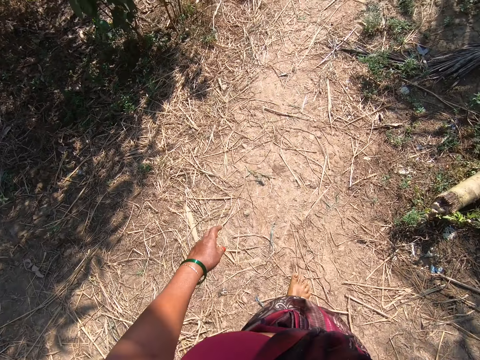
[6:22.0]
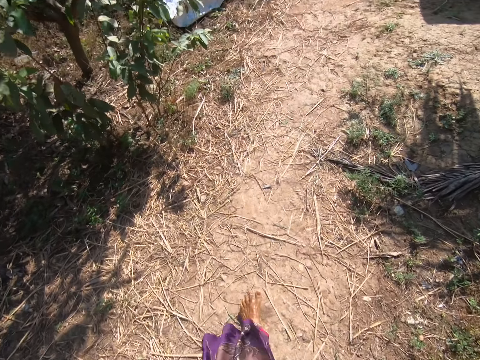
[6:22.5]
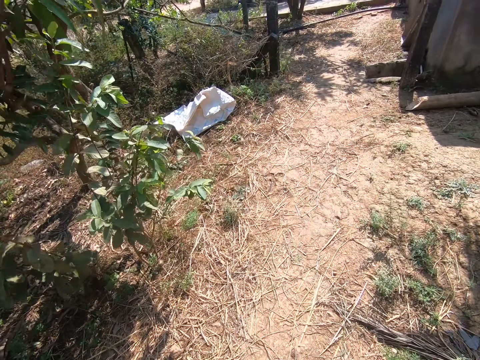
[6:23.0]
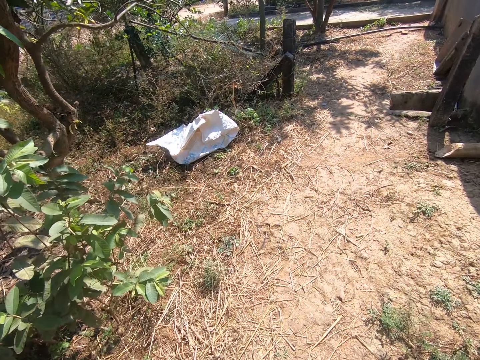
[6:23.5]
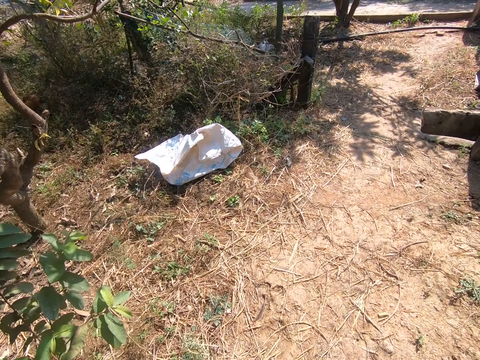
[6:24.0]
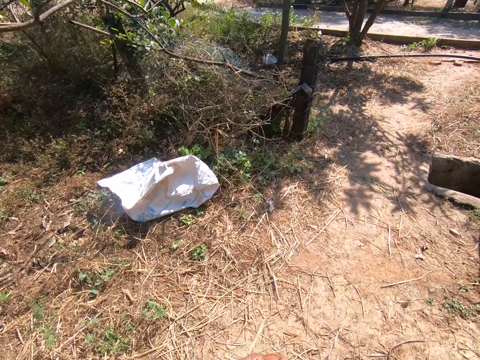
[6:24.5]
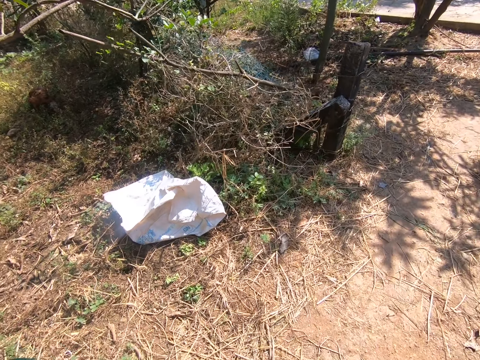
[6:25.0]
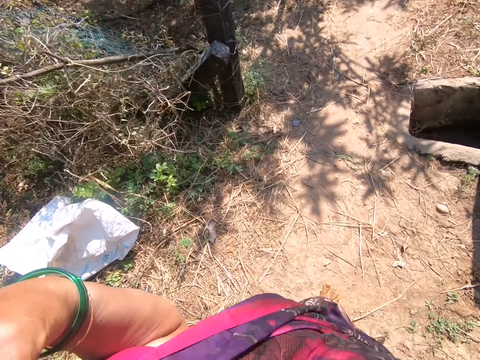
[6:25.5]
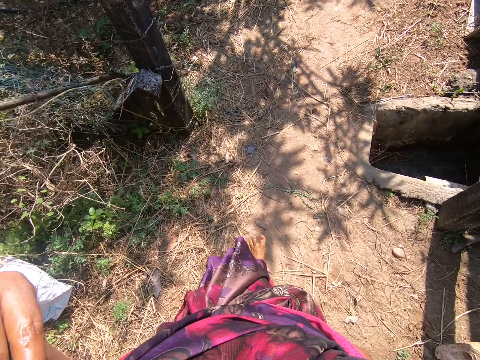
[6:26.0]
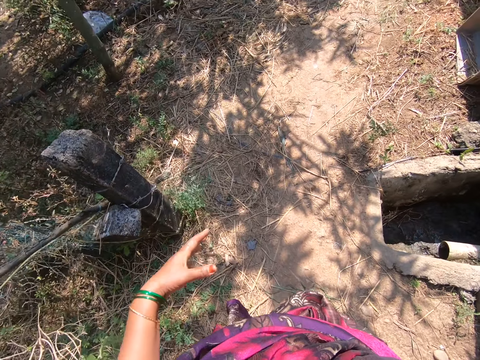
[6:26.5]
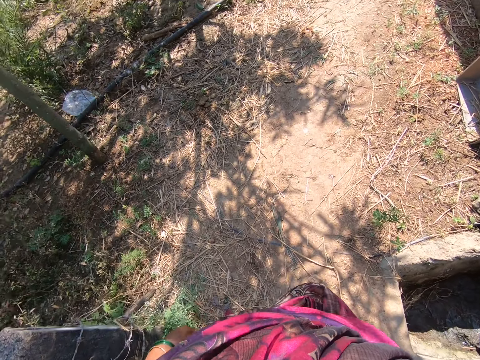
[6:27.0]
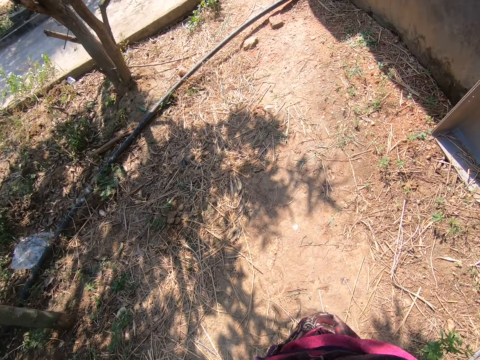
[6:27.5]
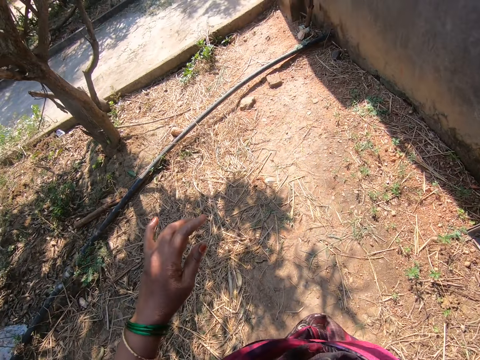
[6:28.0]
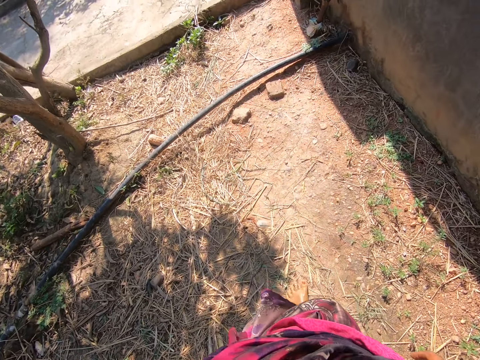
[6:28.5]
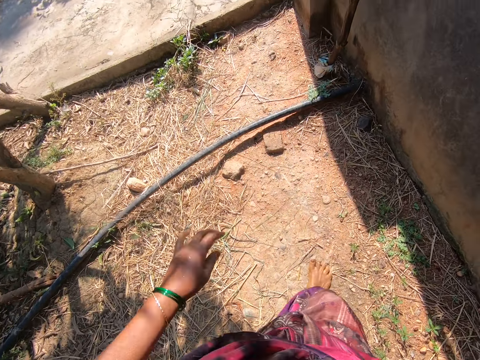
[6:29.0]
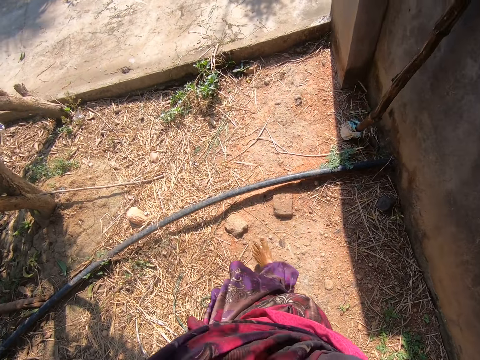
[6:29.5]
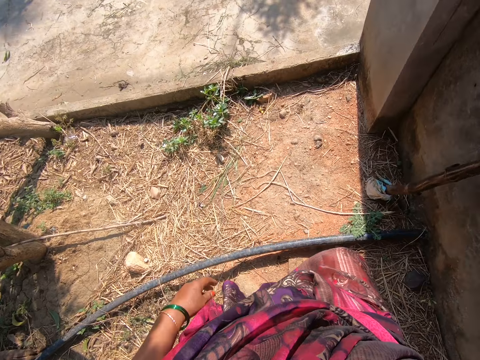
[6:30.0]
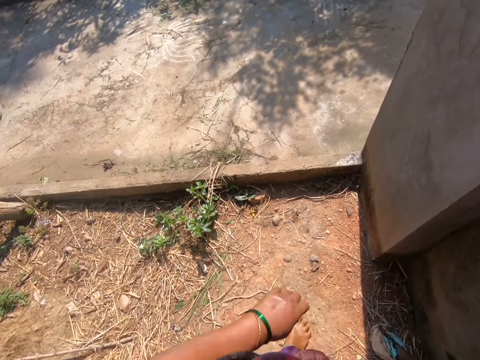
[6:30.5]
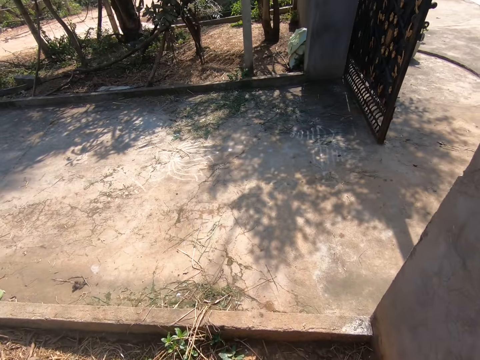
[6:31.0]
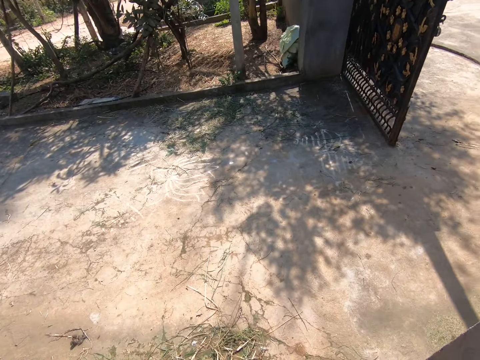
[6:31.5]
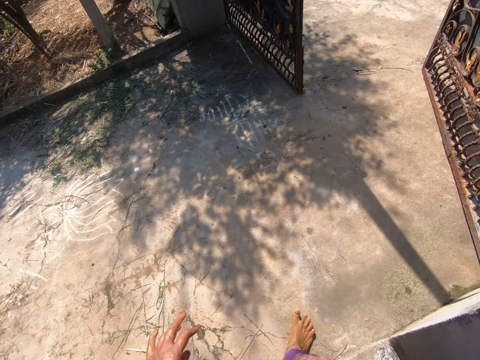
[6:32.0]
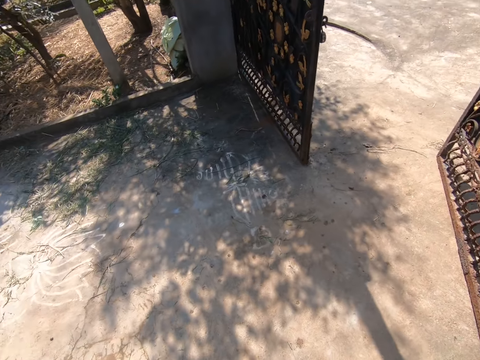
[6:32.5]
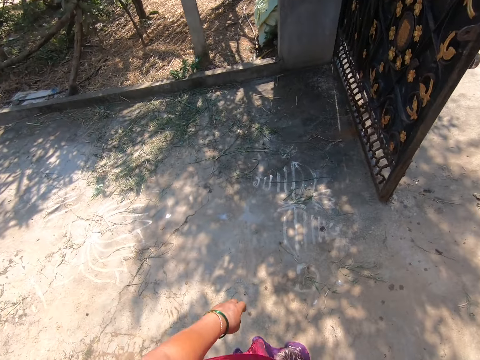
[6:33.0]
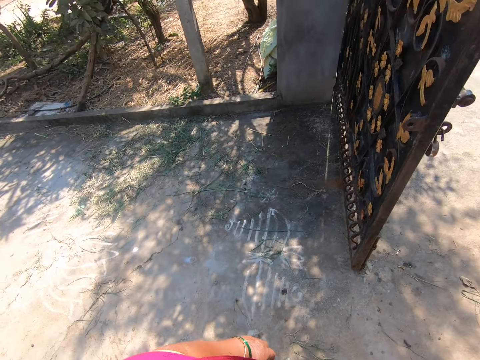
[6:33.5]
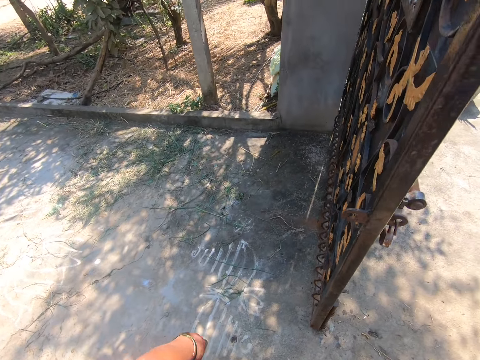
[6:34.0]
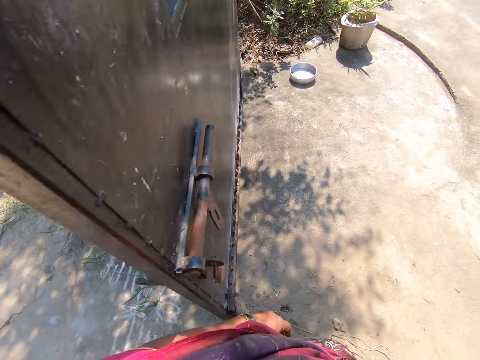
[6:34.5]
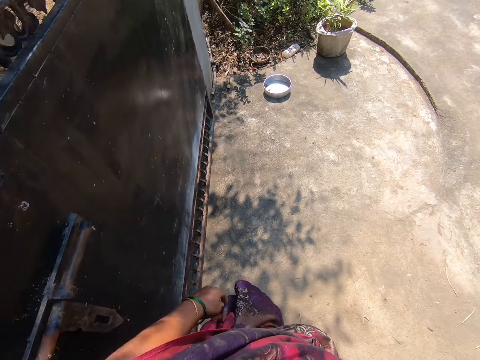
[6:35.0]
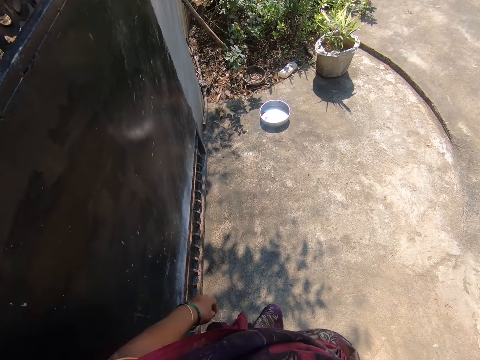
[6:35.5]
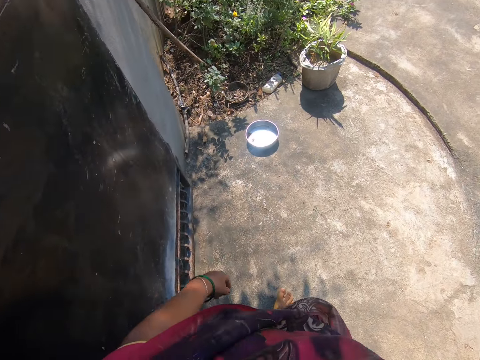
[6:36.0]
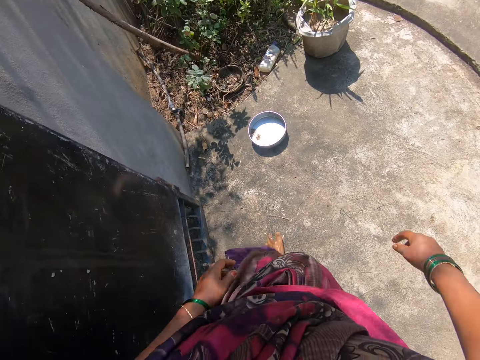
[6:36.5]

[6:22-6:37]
The camera wearer raises her hand. She adjusts her cloth. She lowers her hand. She walks bare foot on the ground. She walks back through the gate on the floor. She enters the house compound.

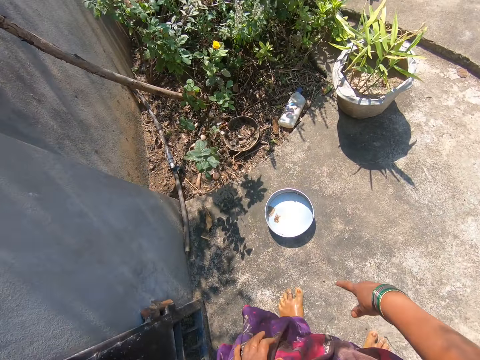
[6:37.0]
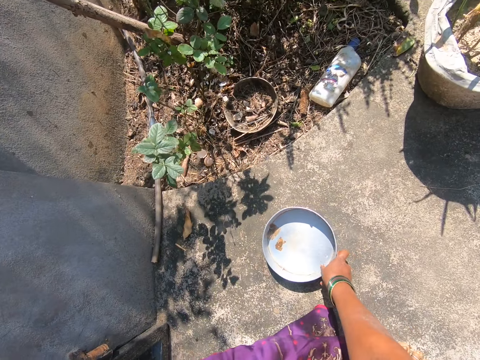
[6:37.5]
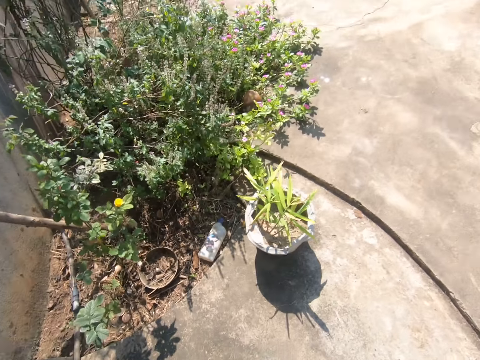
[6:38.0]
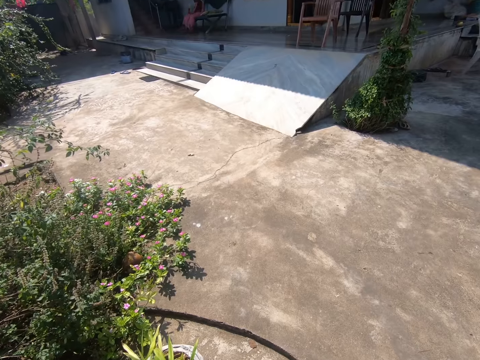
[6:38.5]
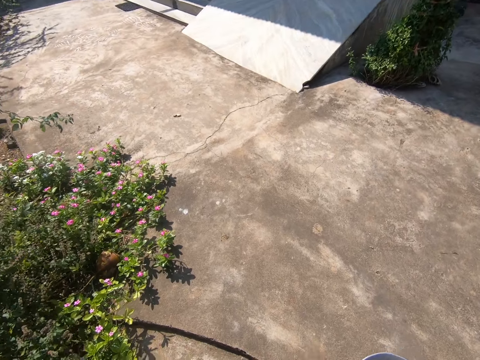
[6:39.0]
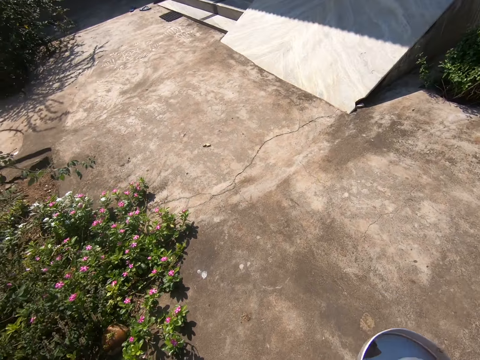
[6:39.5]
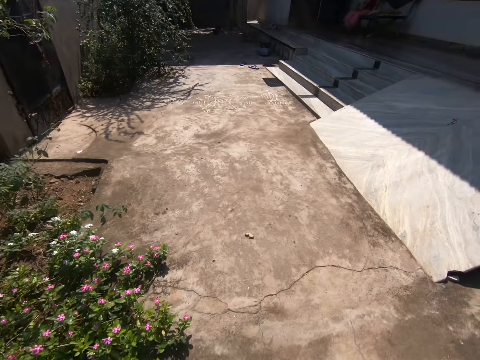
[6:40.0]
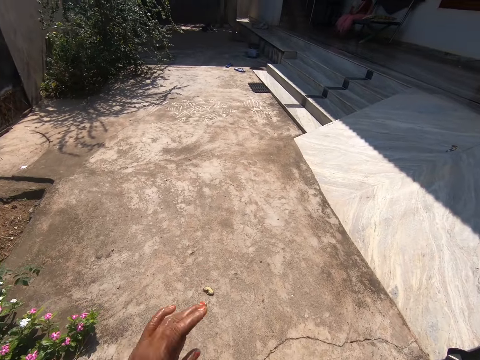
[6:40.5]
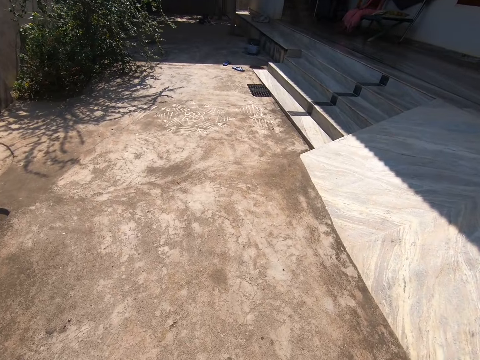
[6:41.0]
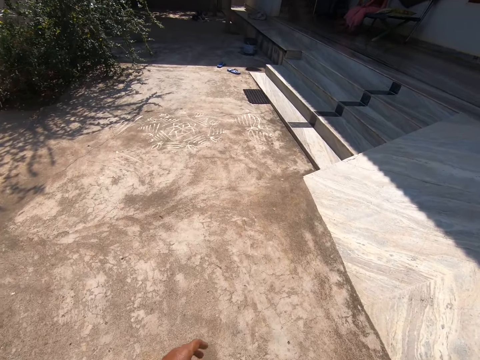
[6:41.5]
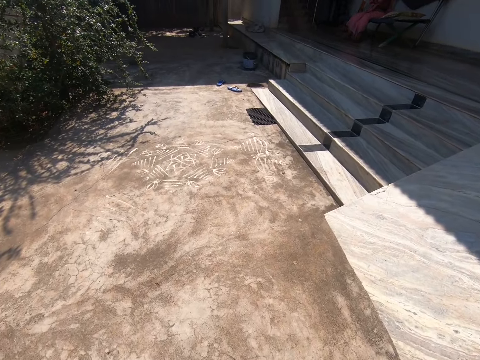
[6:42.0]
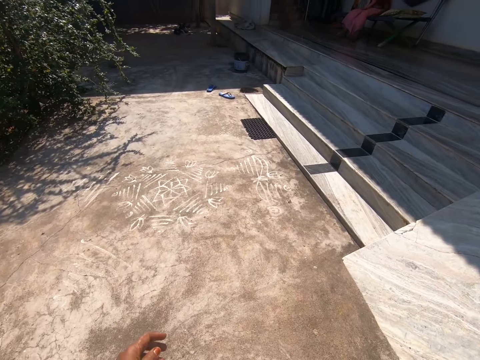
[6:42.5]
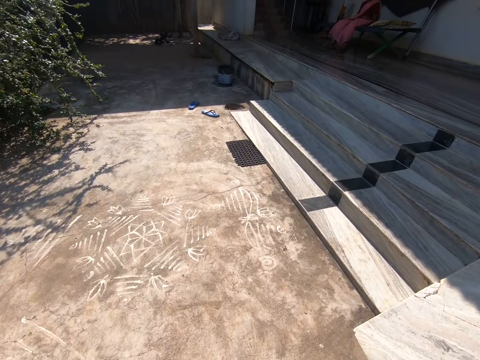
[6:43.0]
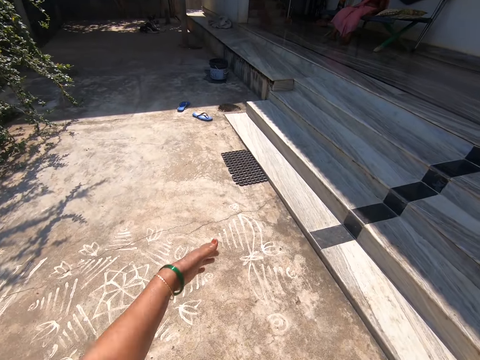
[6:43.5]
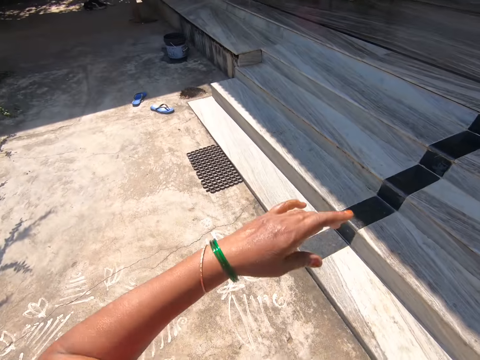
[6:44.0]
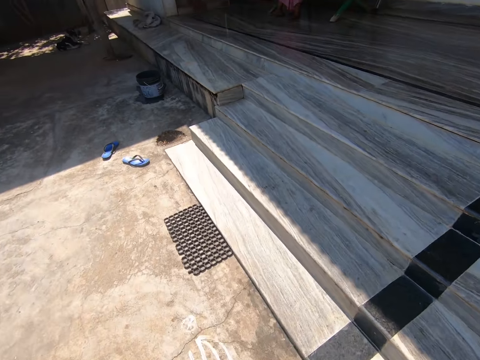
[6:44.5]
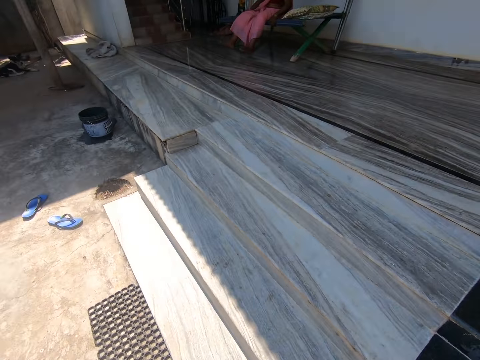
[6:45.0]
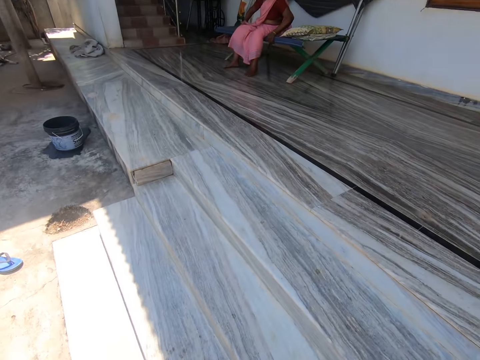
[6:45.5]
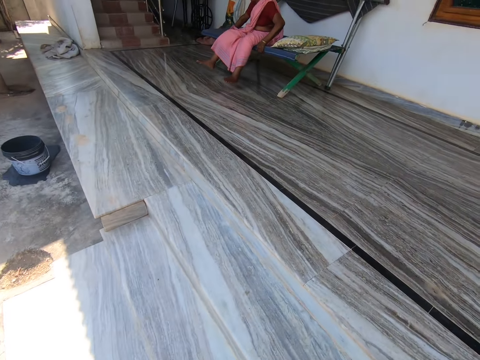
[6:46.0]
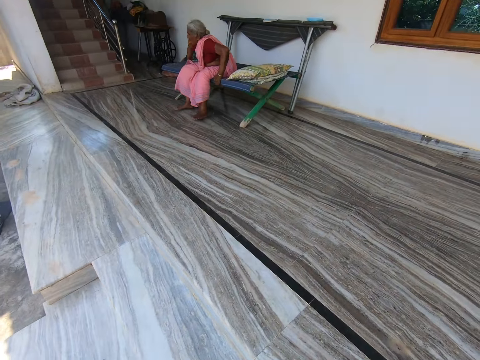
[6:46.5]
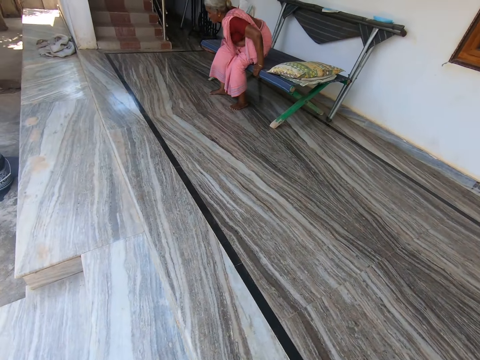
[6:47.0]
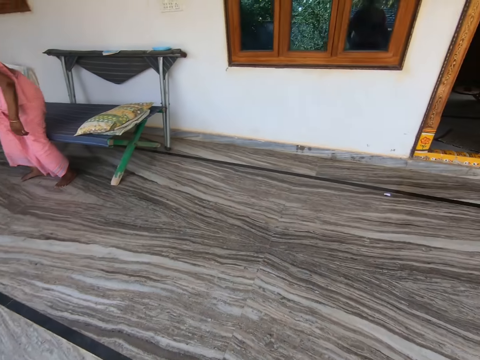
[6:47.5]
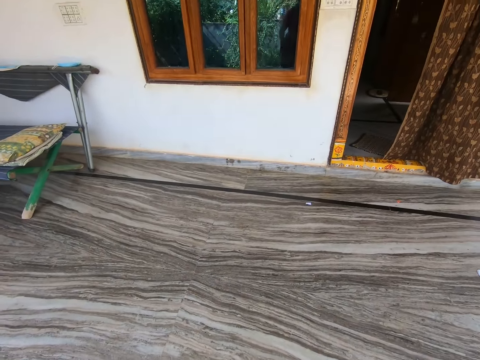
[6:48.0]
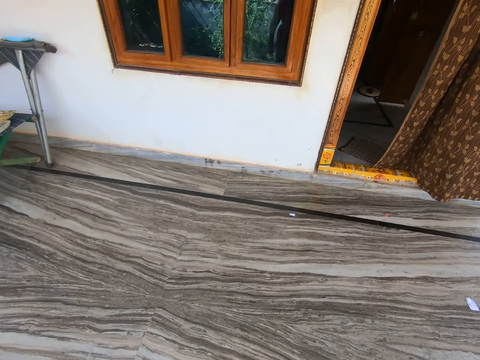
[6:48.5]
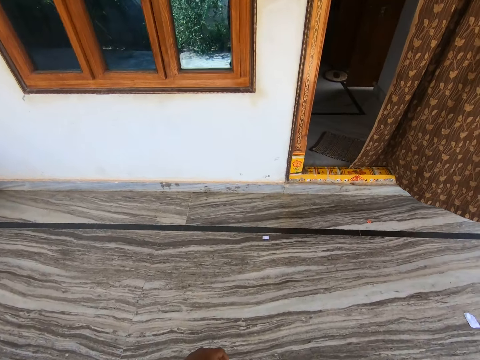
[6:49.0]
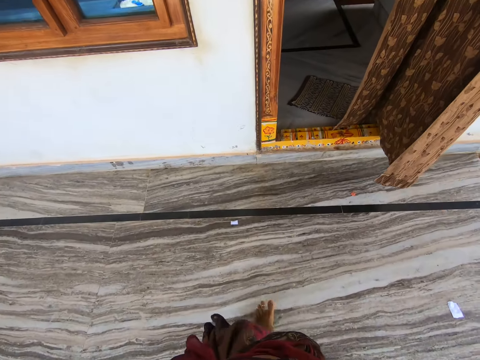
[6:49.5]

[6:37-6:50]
The camera wearer bends down. She picks up a pot or round tin on the floor with her right hand. She stands up and walks on the floor. A person sits on the chair. The camera wearer moves her hand. She climbs the stairs. The person stands up. The camera wearer climbs the stairs. The person walks away. The camera wearer walks inside the house.
